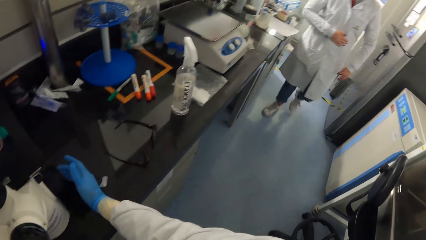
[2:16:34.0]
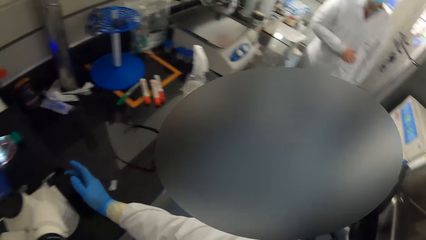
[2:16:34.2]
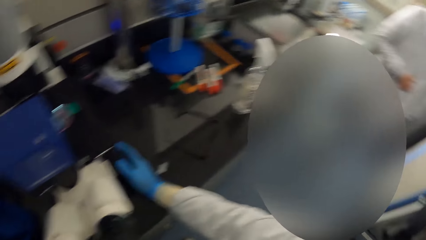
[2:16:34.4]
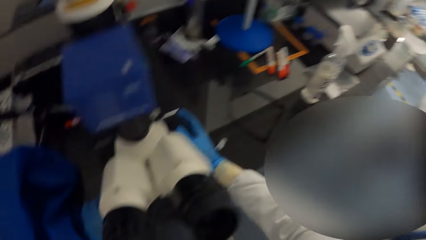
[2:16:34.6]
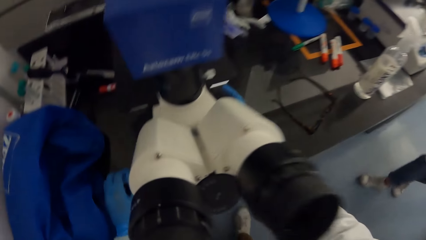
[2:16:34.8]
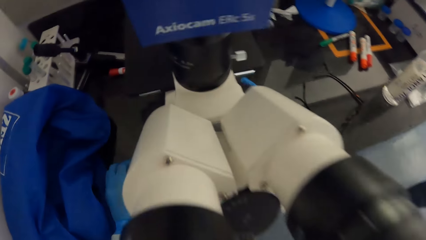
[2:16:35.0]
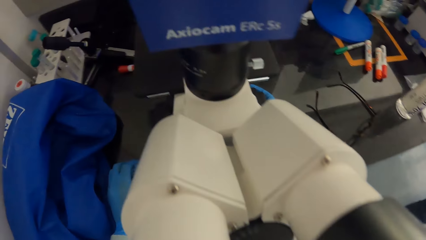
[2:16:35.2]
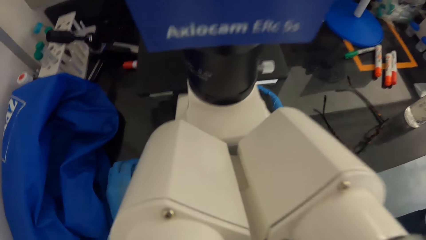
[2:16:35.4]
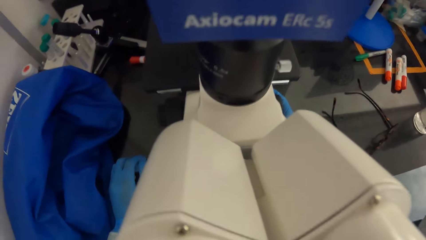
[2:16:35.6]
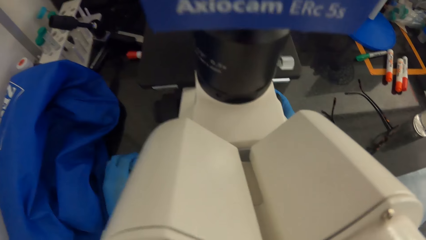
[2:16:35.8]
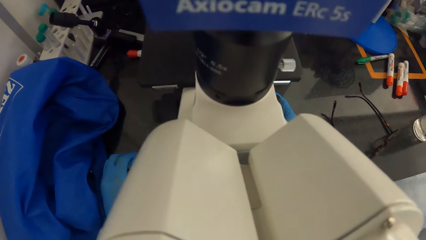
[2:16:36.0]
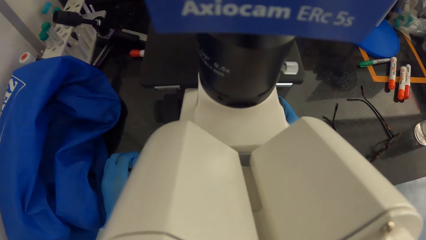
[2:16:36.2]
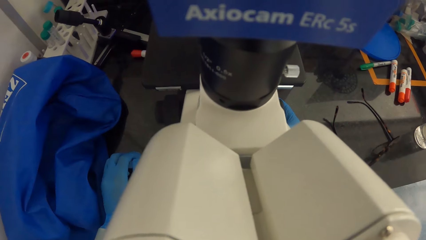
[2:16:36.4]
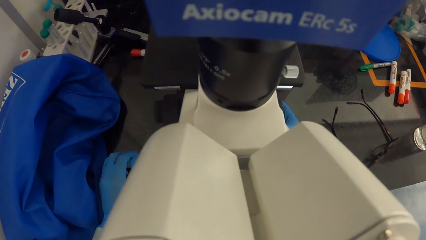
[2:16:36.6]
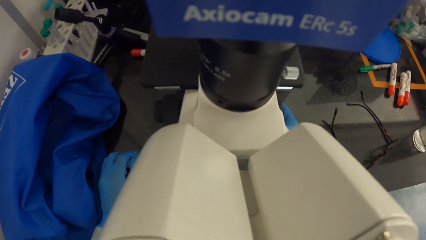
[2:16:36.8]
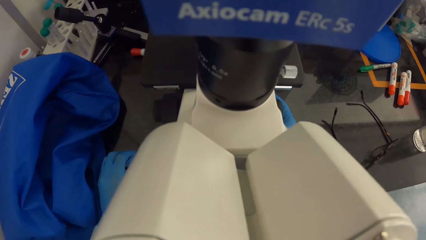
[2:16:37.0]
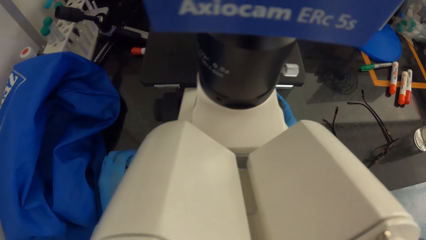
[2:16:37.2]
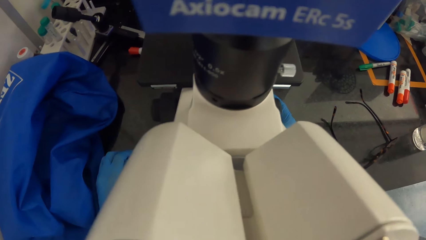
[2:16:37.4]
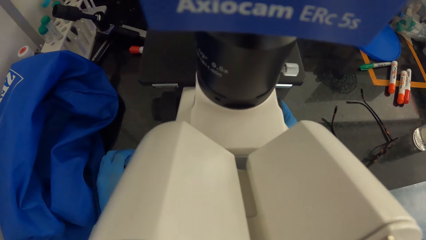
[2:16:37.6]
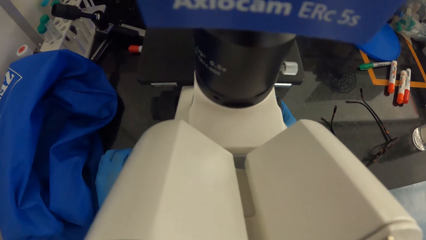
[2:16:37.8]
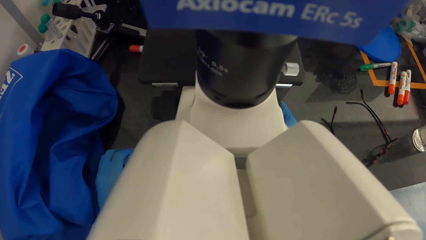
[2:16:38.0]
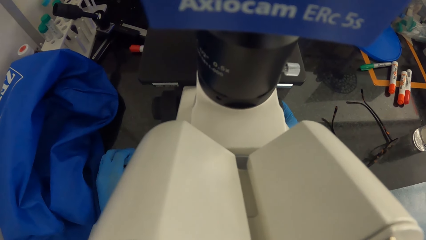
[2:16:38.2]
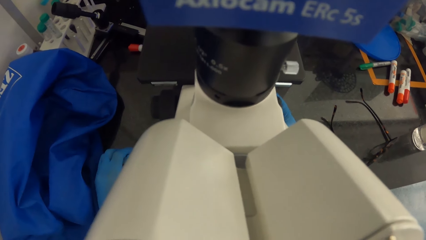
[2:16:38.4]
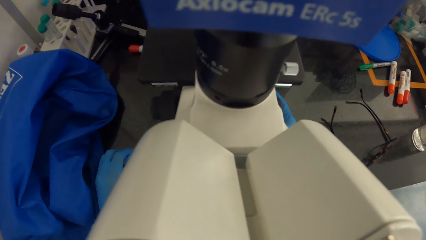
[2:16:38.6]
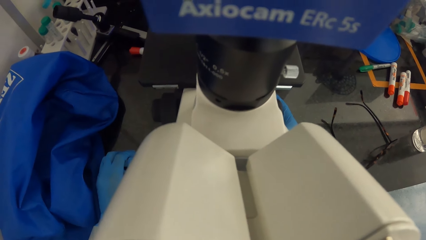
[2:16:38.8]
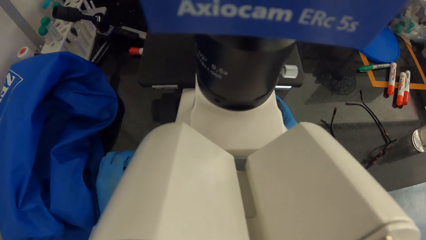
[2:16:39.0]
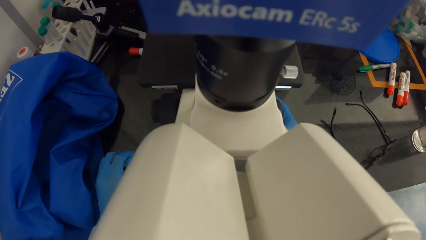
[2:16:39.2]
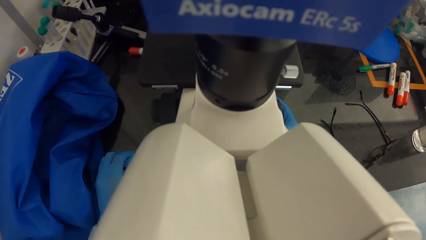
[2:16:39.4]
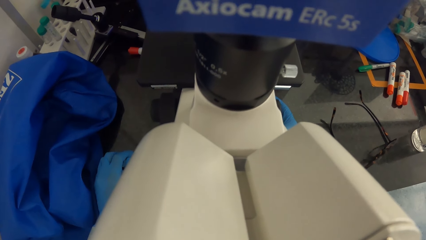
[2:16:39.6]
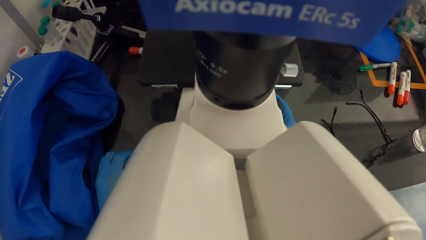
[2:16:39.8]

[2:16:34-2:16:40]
The woman walks to the camera wearer. The camera wearer looks around the laboratory. She operates the microscope on the table with her right hand. She examines something with the microscope.
